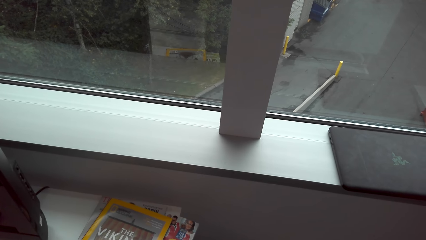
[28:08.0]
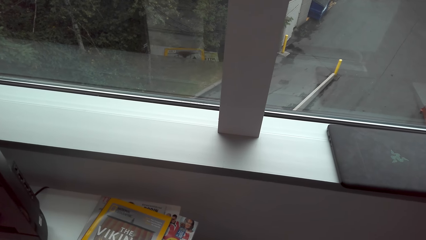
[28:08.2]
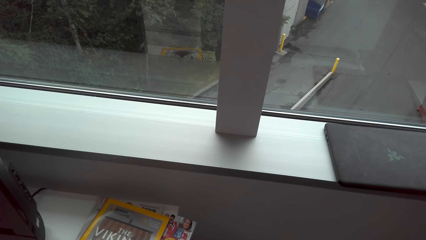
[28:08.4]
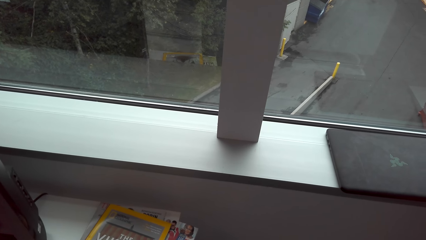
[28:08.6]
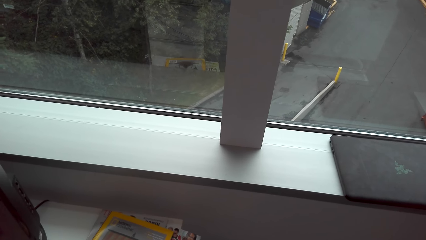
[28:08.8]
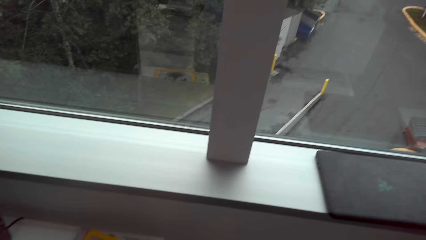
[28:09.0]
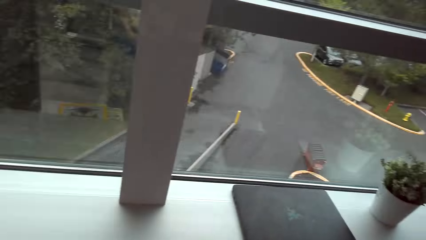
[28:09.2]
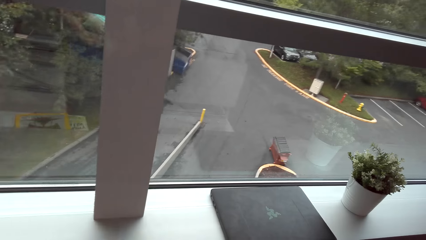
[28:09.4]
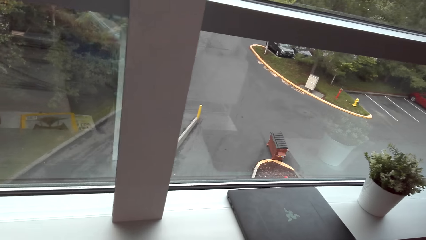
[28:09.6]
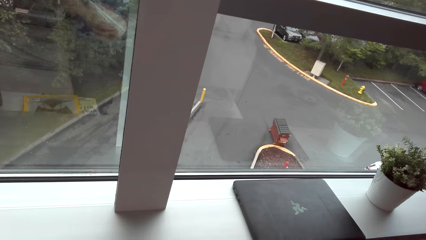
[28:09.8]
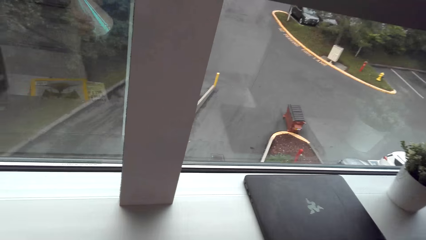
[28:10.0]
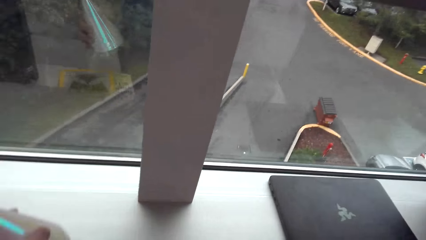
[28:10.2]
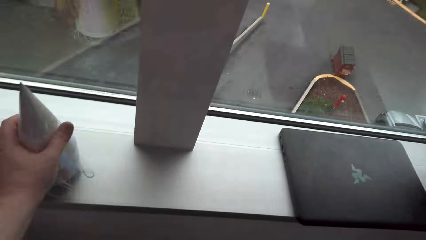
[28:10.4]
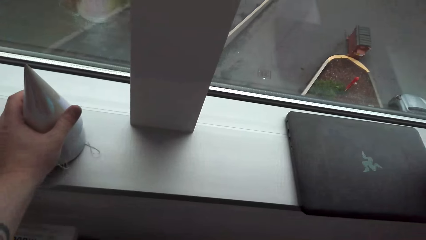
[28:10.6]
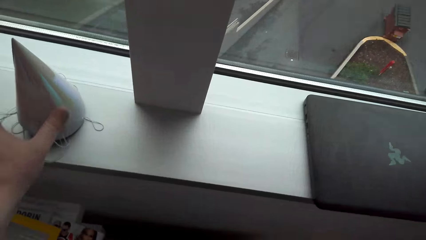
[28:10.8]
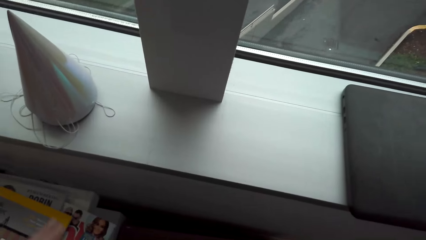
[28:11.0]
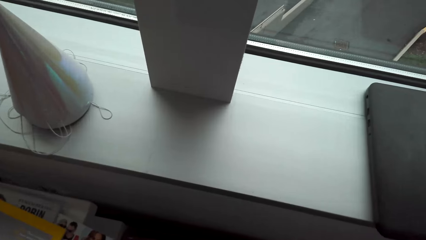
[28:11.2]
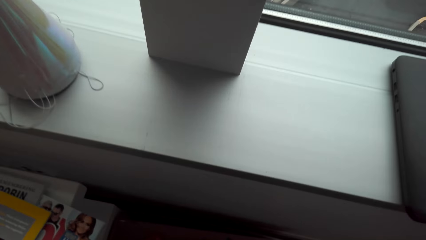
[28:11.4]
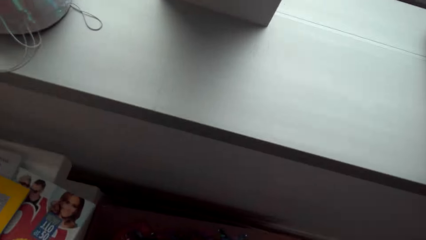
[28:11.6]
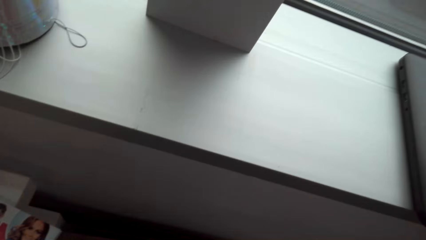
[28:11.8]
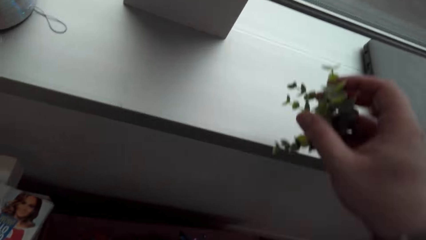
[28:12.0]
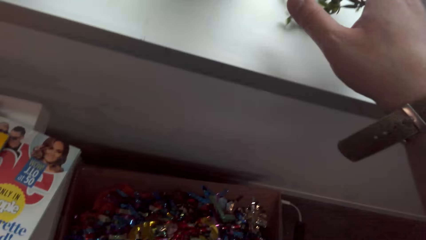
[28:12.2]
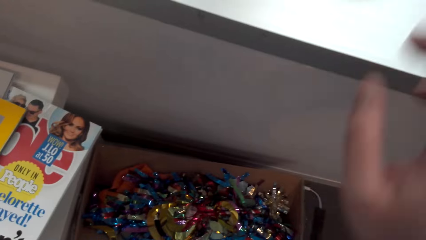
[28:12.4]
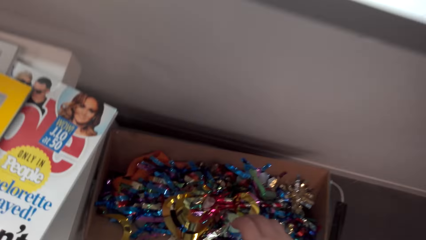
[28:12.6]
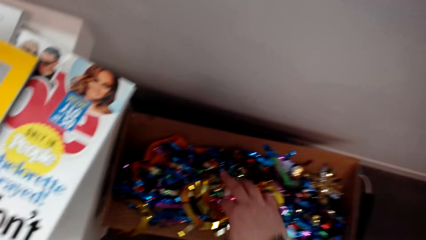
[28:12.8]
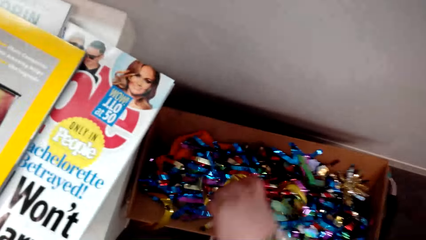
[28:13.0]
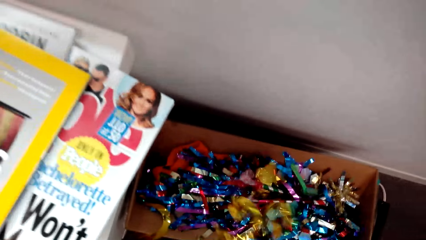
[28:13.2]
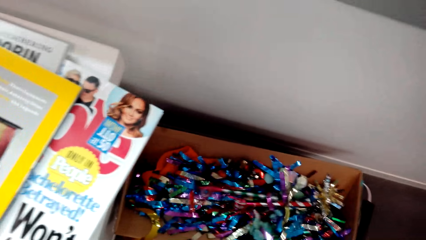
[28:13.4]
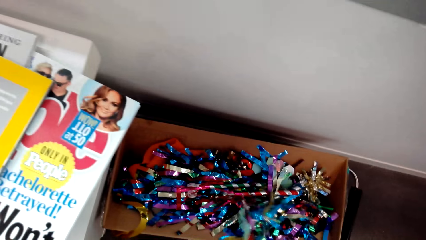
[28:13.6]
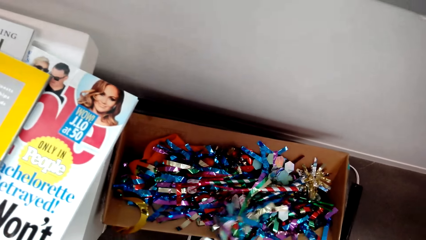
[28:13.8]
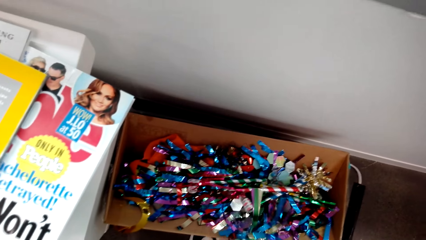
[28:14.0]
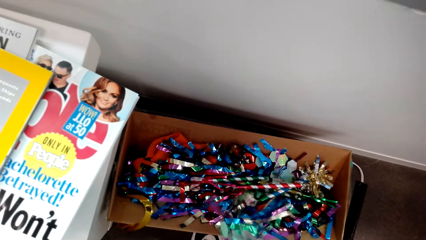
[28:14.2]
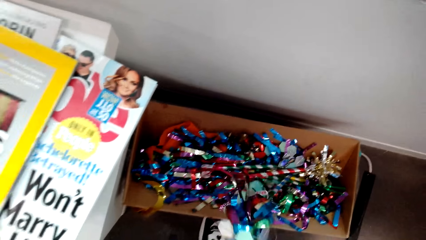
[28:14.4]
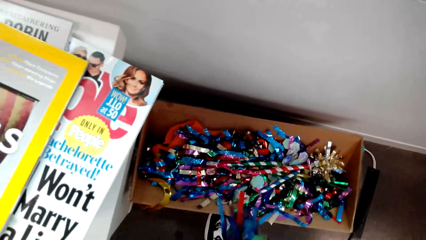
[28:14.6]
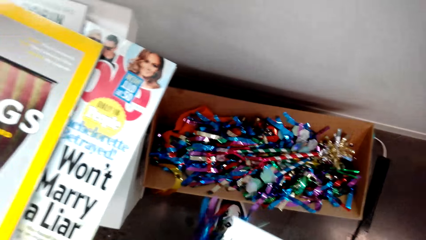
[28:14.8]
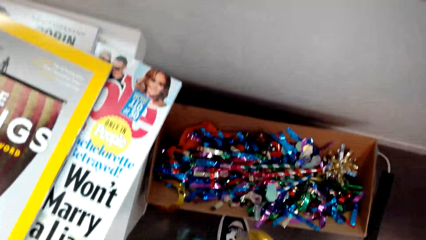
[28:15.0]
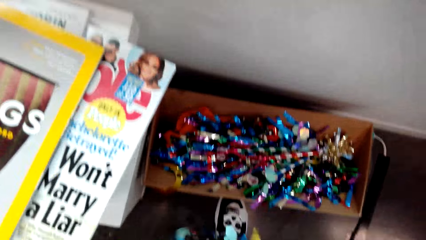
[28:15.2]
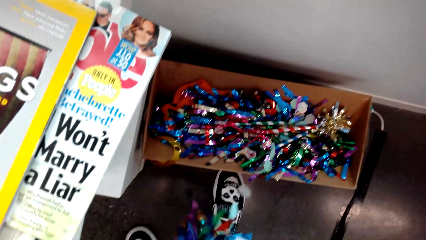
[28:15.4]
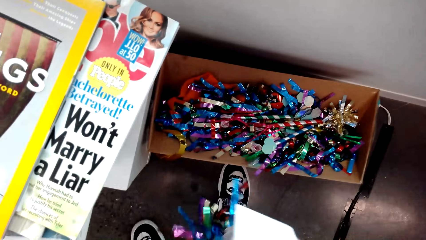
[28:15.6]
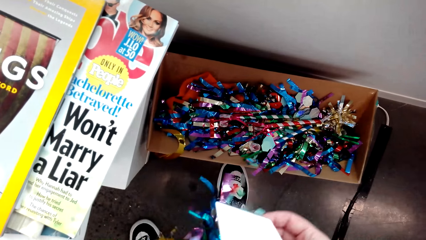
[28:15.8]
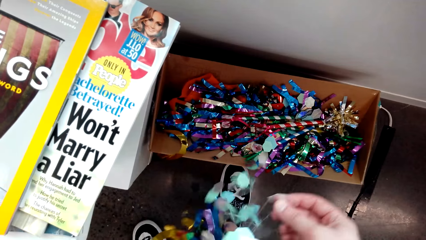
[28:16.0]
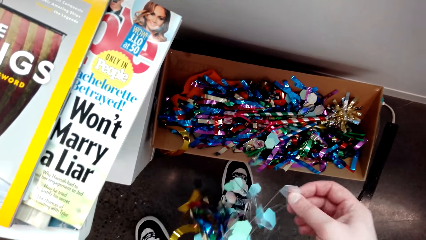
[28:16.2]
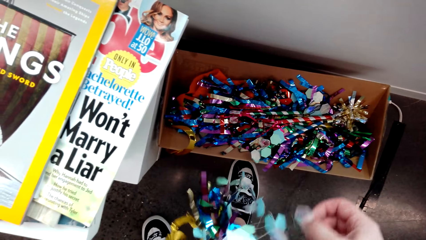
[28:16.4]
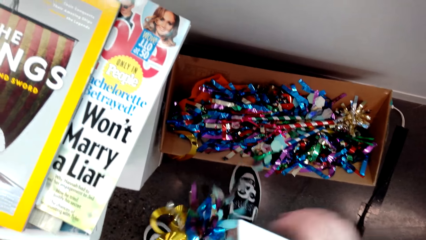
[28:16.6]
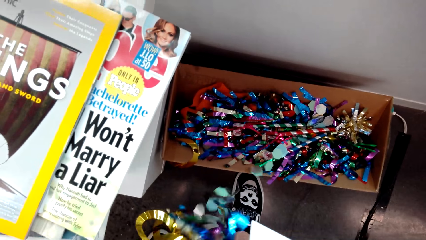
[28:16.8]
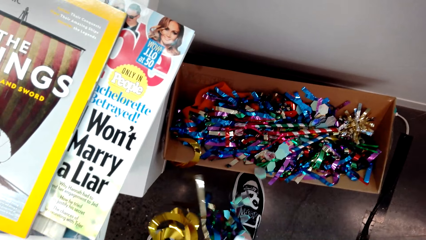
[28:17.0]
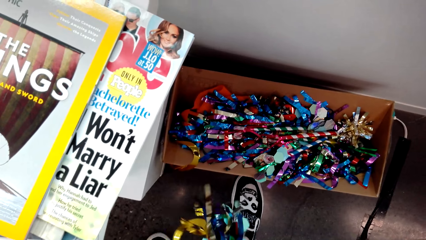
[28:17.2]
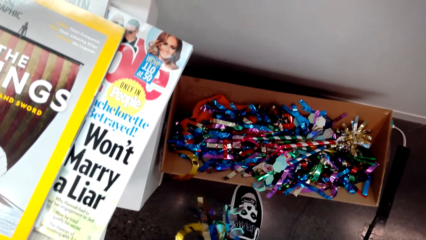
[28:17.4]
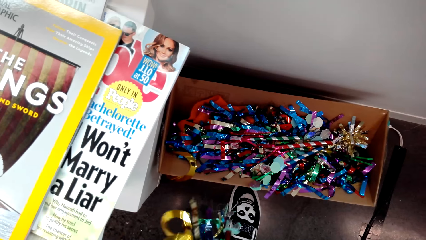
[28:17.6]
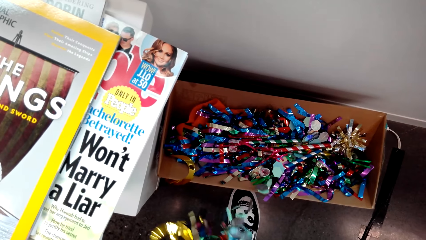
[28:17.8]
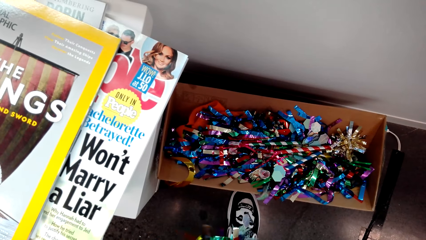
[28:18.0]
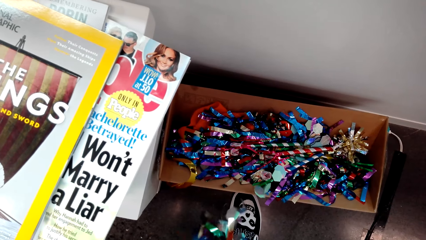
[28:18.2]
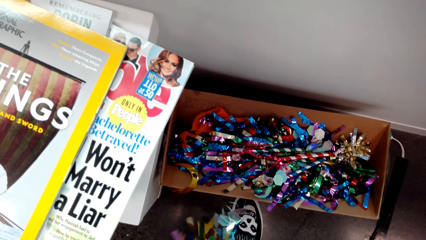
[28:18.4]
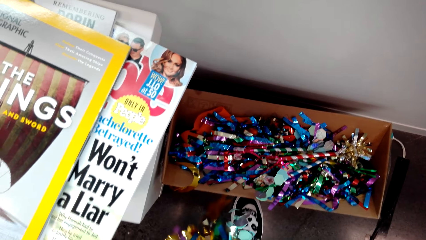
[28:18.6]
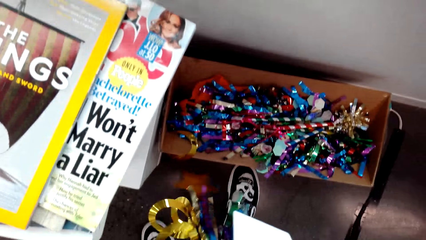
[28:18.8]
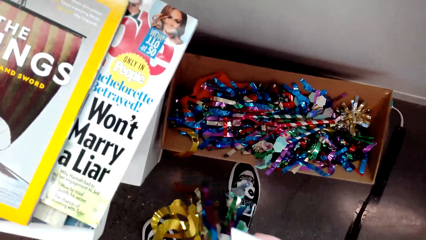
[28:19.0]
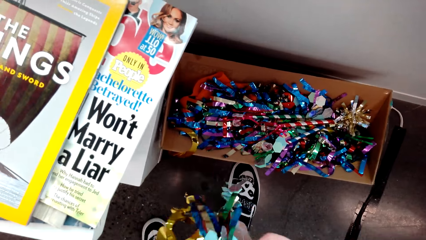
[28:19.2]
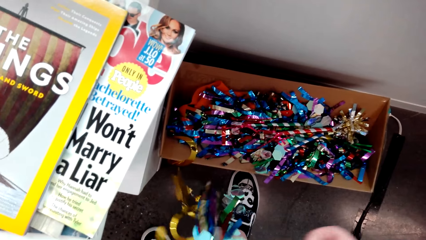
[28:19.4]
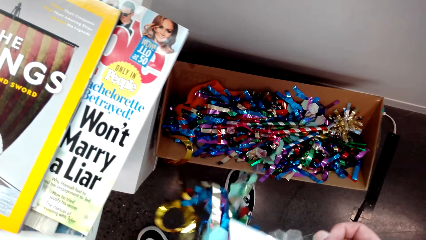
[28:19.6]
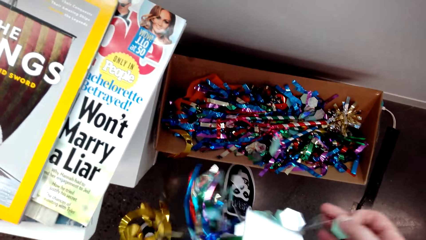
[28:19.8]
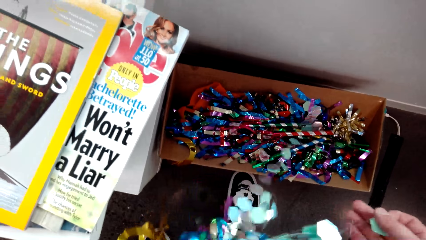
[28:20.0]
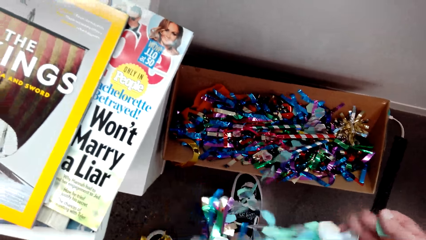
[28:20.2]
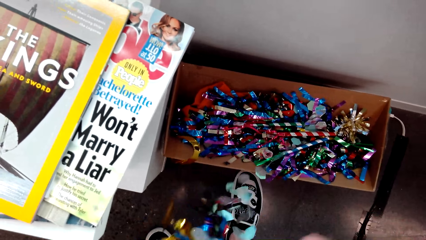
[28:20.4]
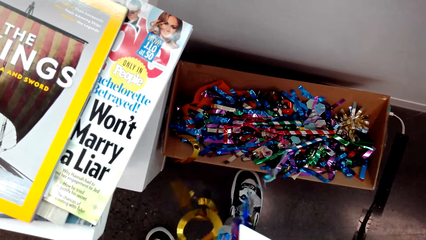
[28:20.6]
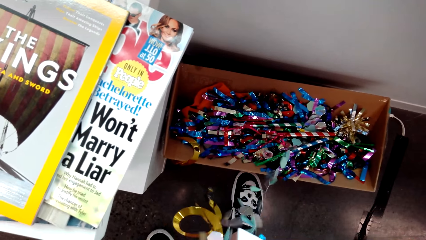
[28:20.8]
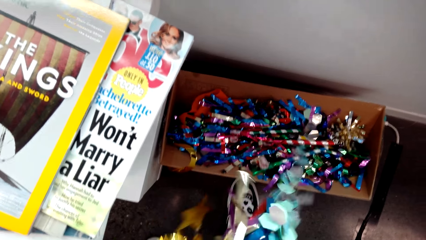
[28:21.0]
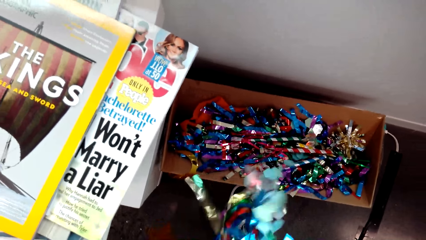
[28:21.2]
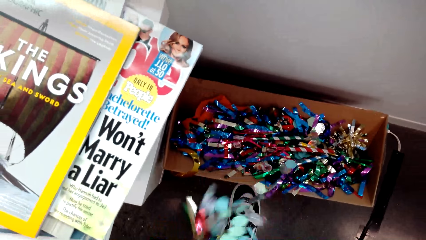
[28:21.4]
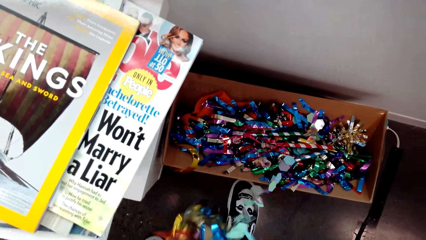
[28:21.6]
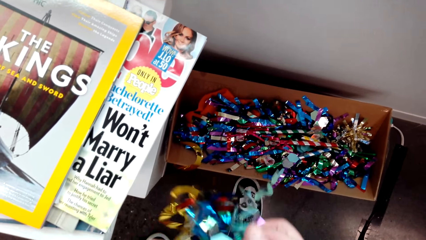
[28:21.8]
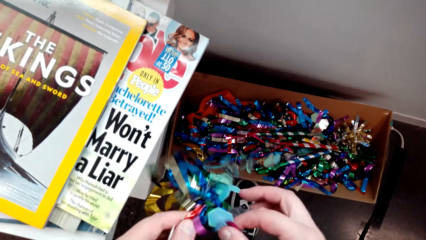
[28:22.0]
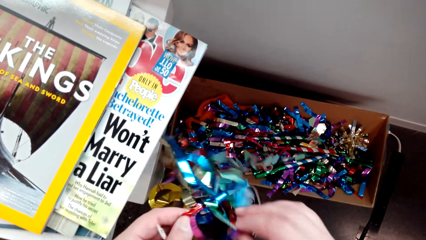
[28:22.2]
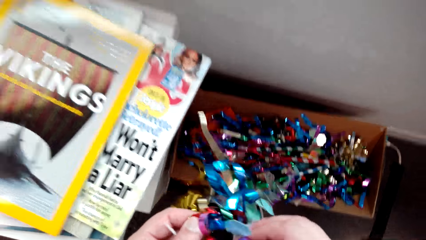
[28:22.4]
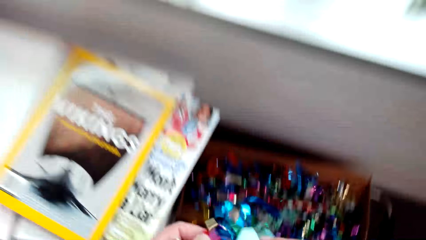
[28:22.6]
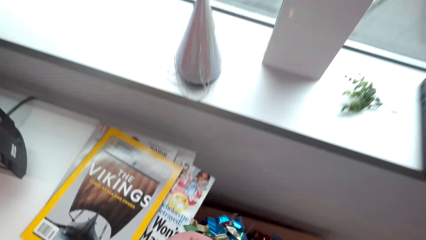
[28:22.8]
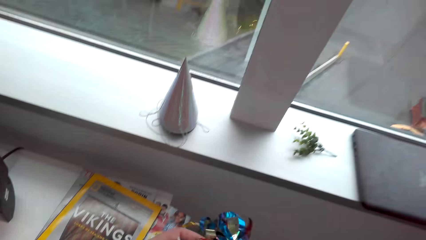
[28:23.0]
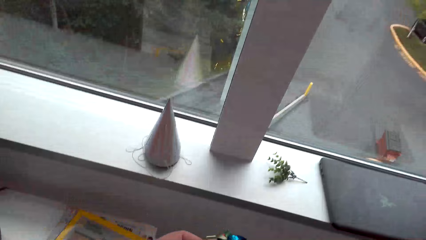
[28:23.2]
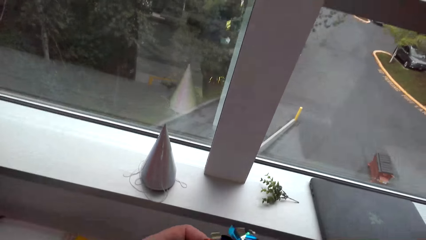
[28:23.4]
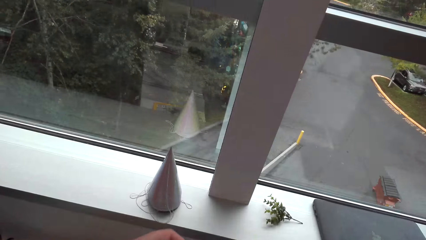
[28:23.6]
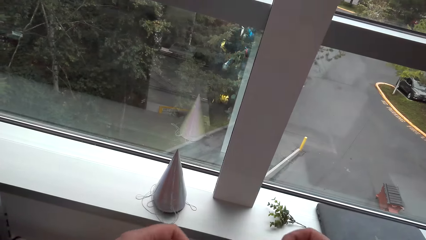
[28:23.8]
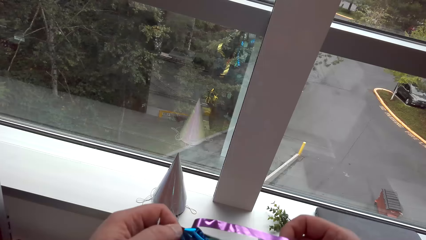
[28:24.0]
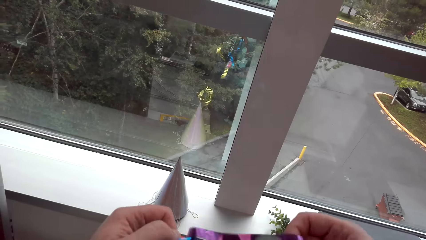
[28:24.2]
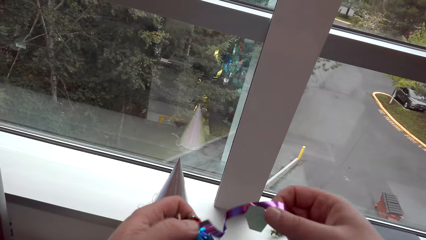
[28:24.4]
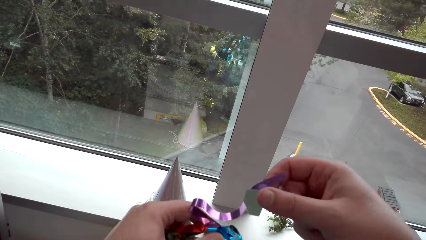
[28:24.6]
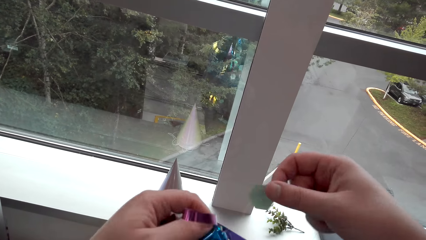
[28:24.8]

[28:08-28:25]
The camera wearer drops the flowers or decoration on the window sill. They look around. They pick another flower in the box. They drop the flower on the window sill. They pick flowers from the box. They stretch the flowers. They untie the decoration.
